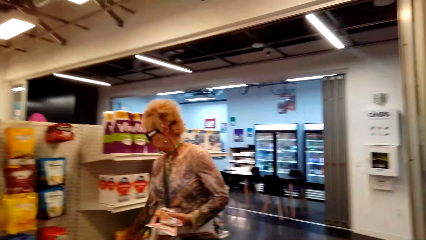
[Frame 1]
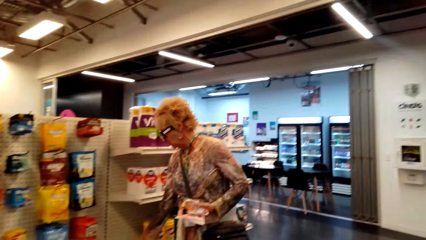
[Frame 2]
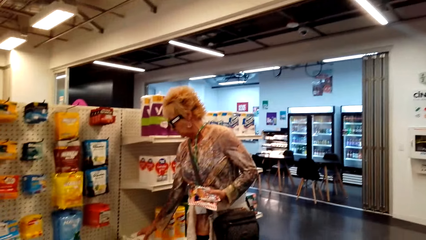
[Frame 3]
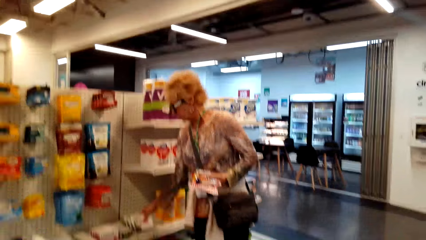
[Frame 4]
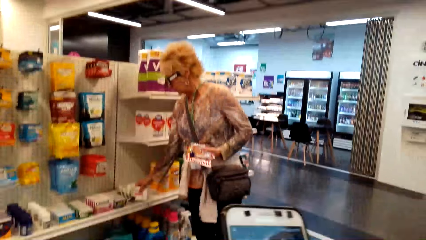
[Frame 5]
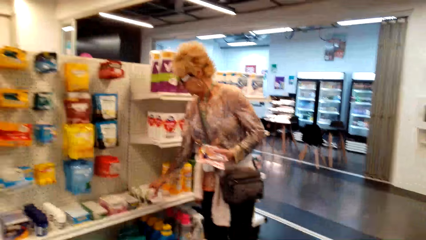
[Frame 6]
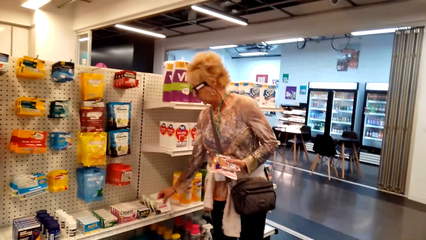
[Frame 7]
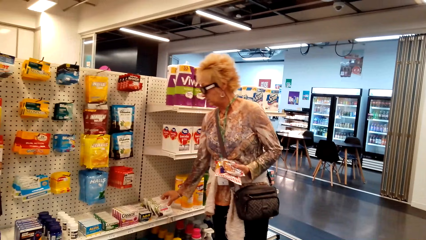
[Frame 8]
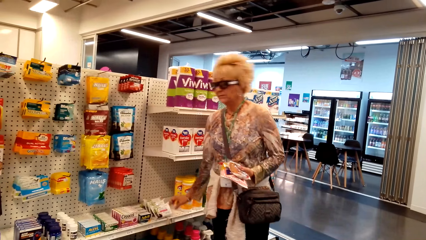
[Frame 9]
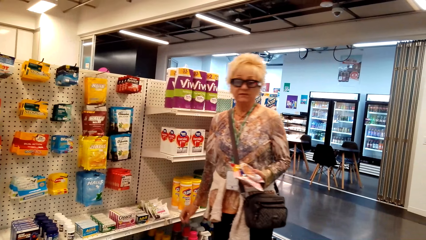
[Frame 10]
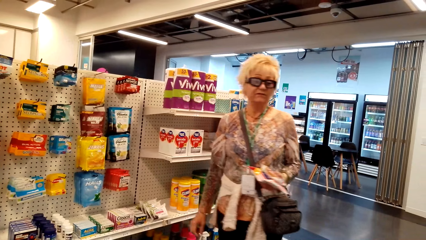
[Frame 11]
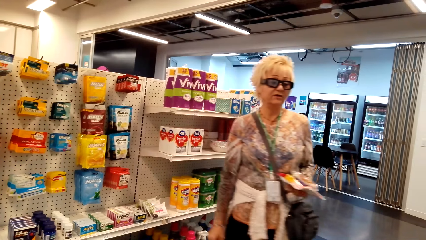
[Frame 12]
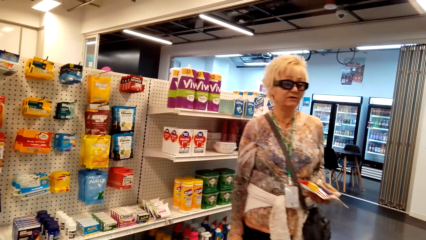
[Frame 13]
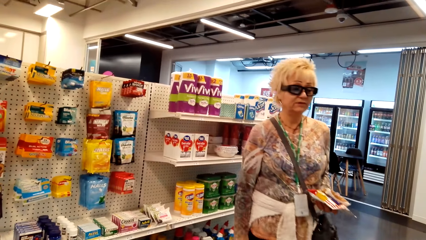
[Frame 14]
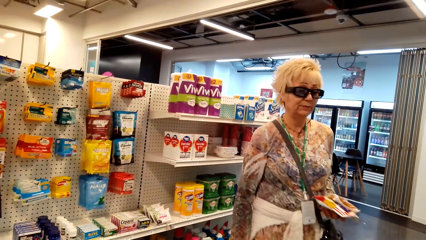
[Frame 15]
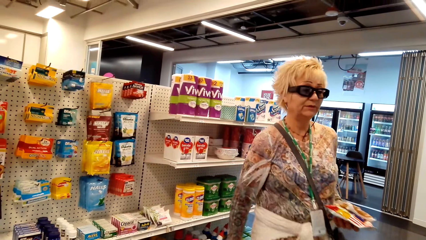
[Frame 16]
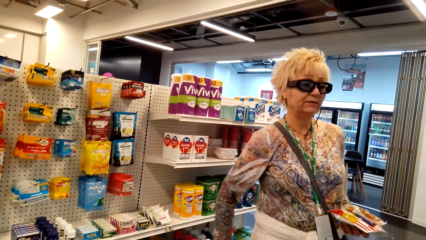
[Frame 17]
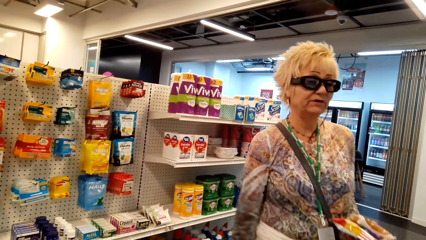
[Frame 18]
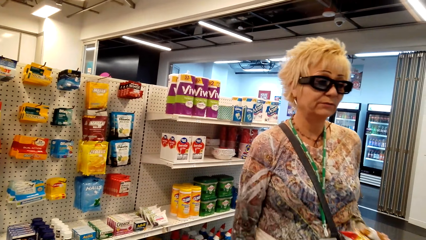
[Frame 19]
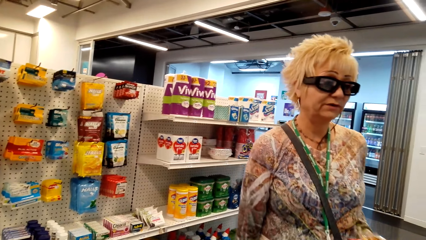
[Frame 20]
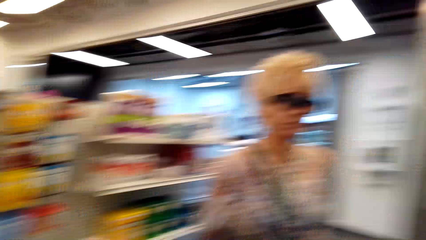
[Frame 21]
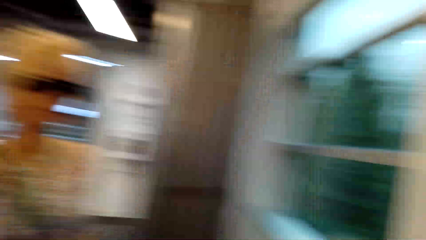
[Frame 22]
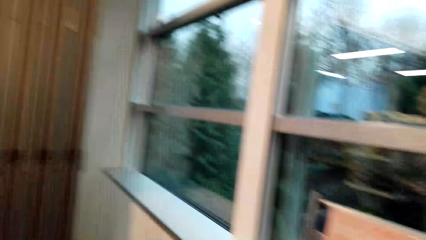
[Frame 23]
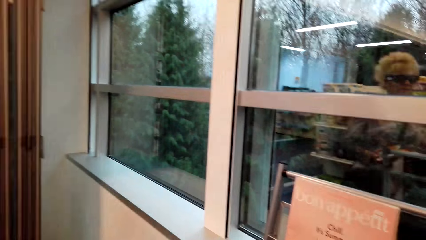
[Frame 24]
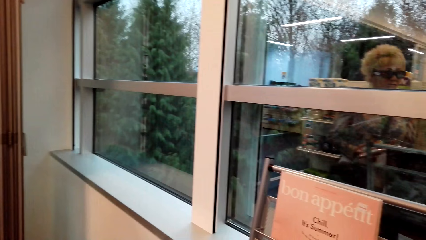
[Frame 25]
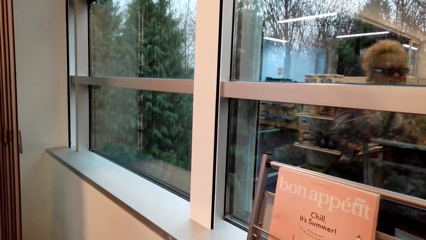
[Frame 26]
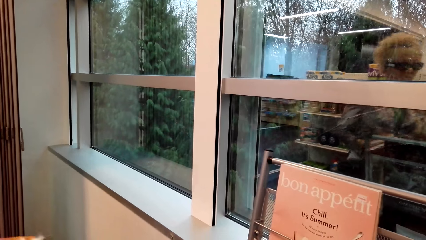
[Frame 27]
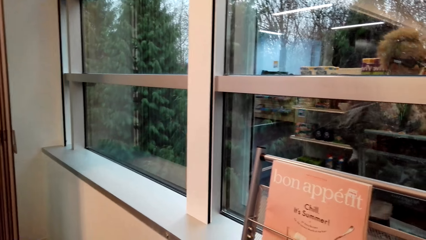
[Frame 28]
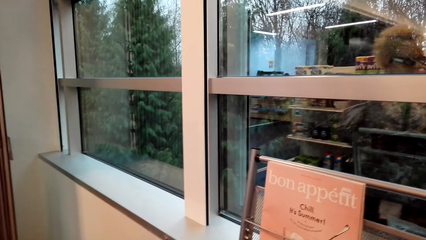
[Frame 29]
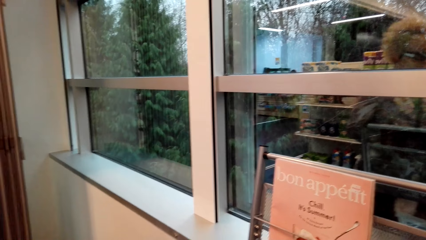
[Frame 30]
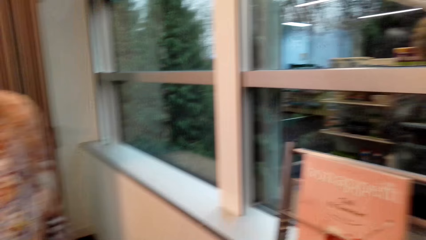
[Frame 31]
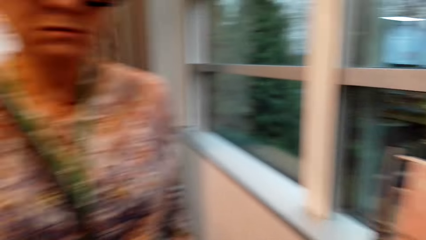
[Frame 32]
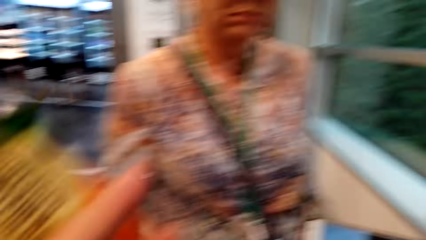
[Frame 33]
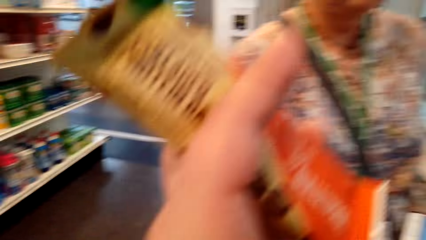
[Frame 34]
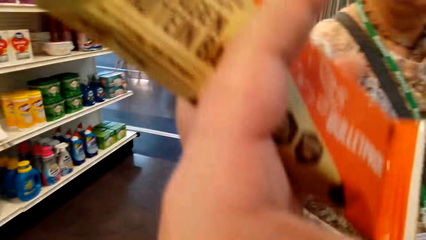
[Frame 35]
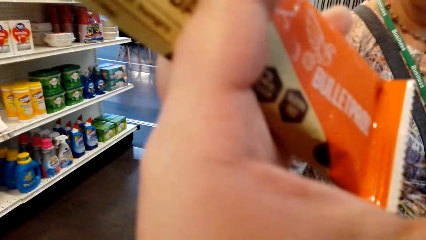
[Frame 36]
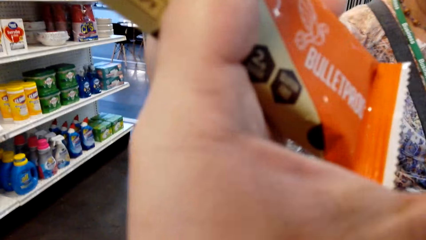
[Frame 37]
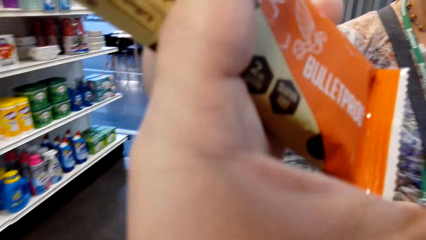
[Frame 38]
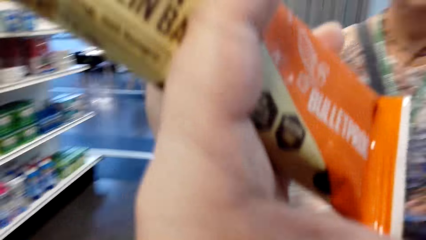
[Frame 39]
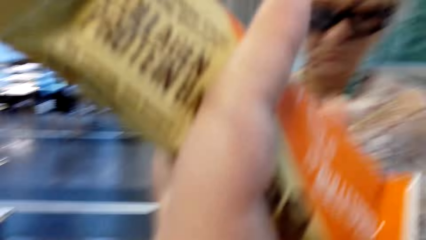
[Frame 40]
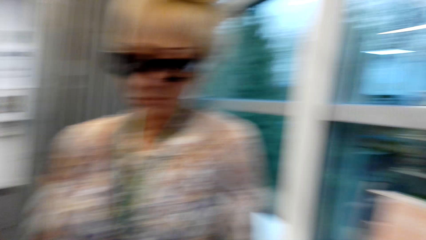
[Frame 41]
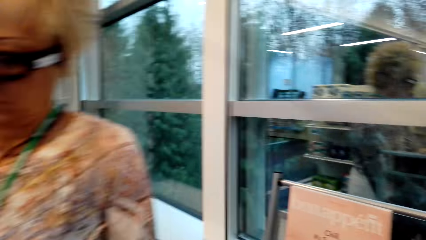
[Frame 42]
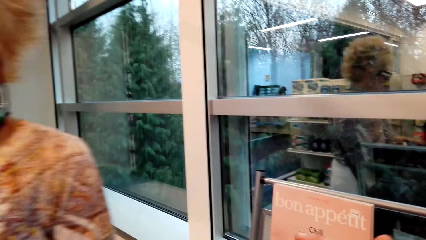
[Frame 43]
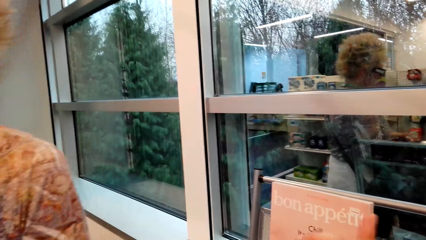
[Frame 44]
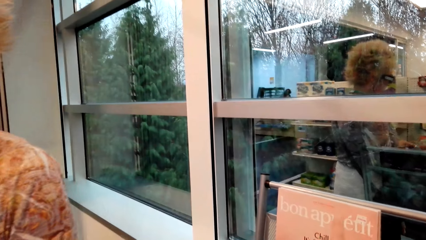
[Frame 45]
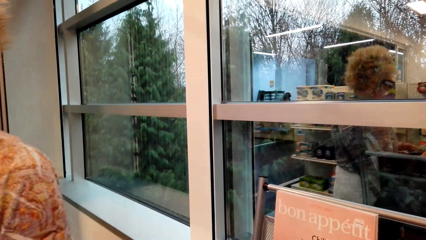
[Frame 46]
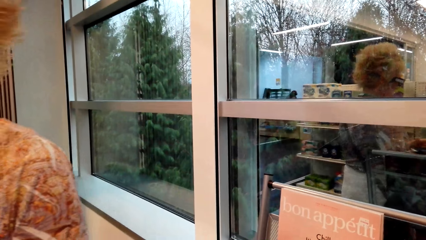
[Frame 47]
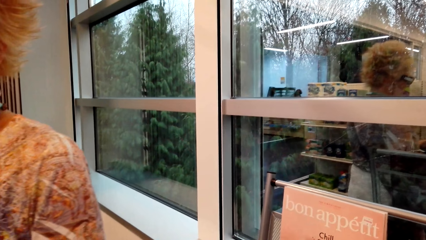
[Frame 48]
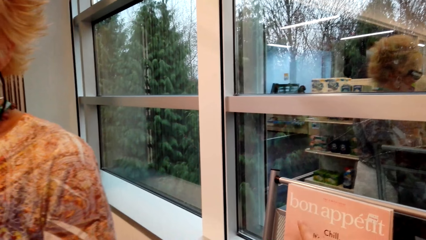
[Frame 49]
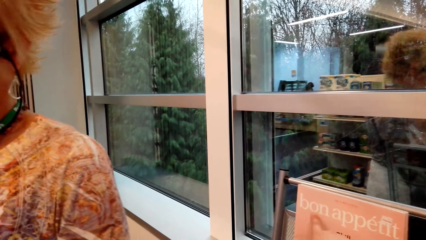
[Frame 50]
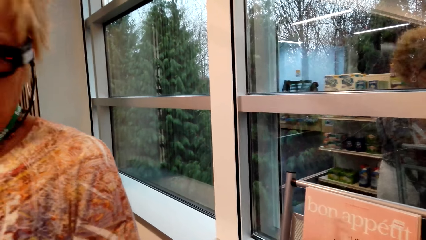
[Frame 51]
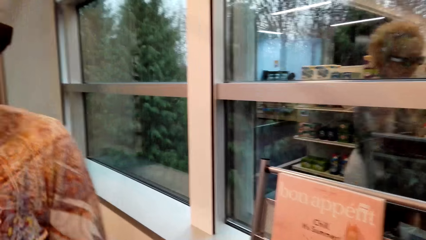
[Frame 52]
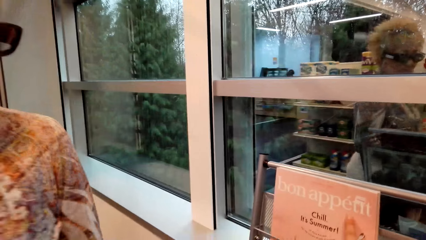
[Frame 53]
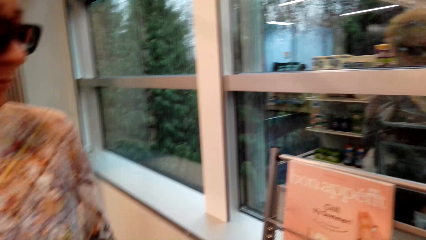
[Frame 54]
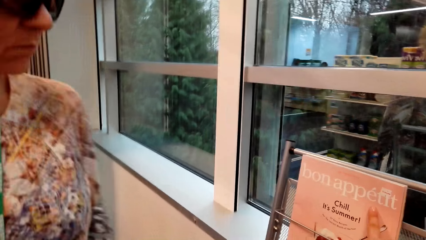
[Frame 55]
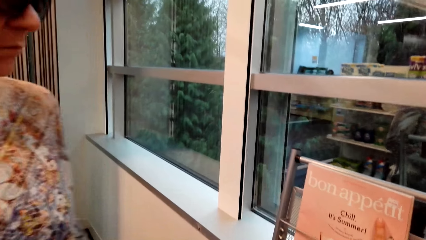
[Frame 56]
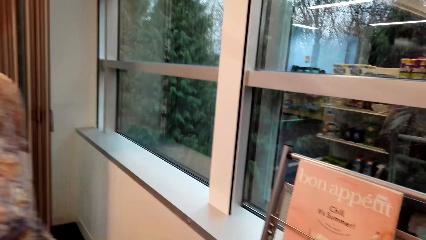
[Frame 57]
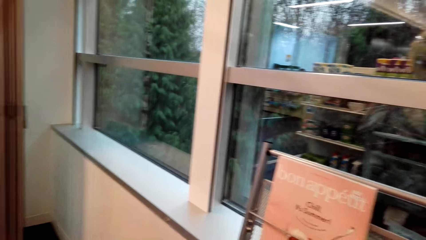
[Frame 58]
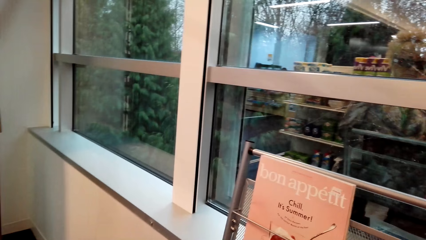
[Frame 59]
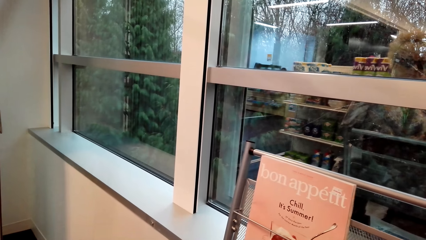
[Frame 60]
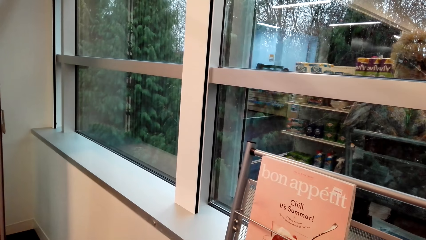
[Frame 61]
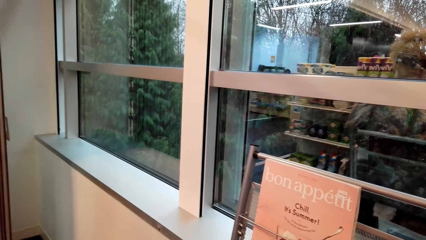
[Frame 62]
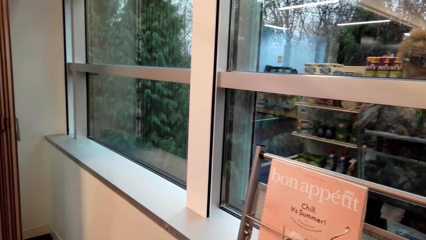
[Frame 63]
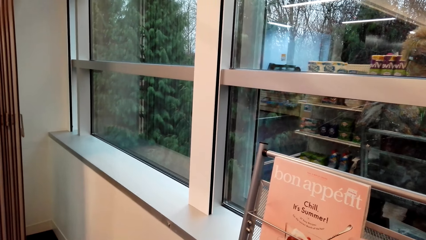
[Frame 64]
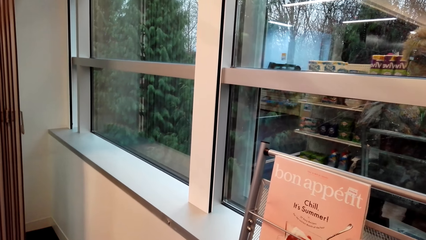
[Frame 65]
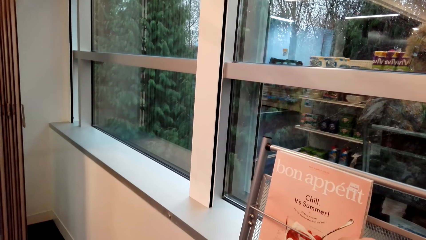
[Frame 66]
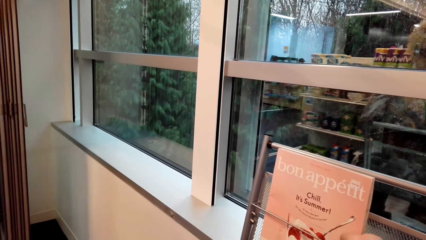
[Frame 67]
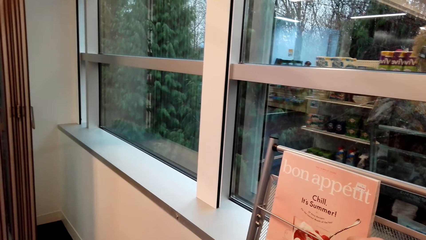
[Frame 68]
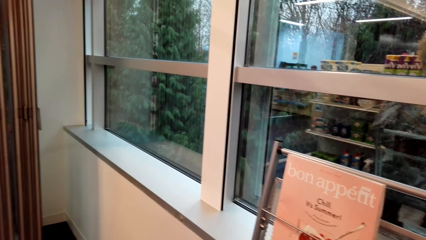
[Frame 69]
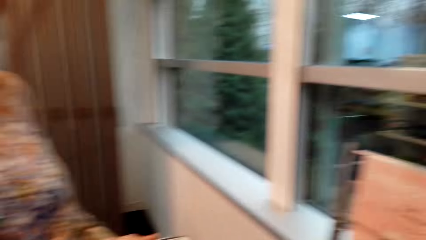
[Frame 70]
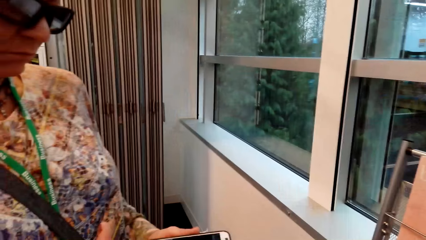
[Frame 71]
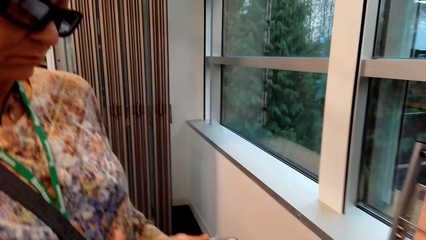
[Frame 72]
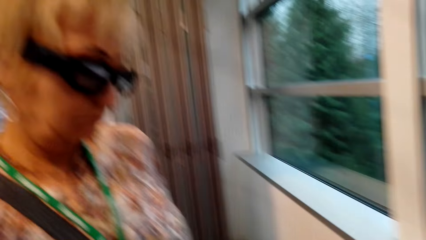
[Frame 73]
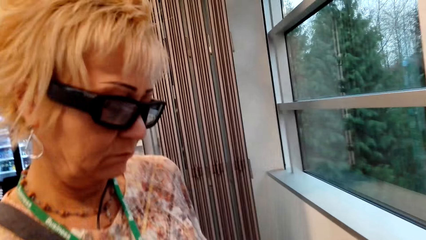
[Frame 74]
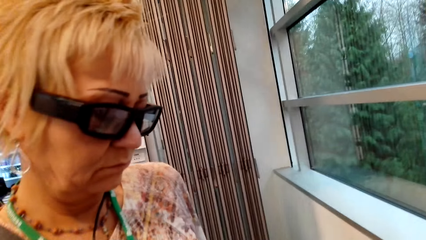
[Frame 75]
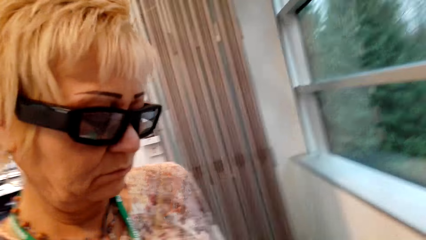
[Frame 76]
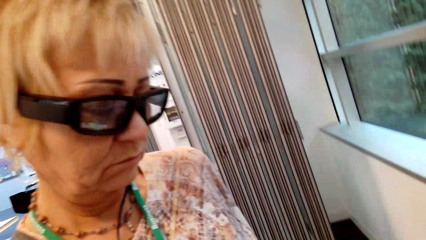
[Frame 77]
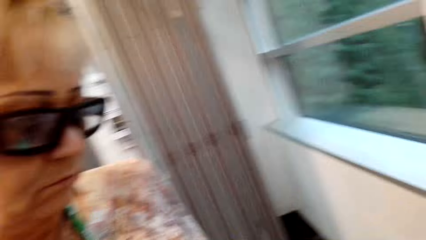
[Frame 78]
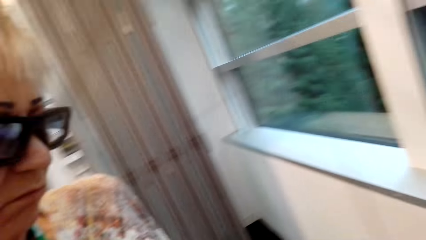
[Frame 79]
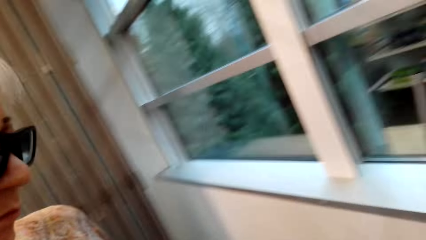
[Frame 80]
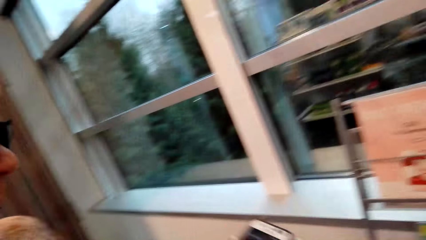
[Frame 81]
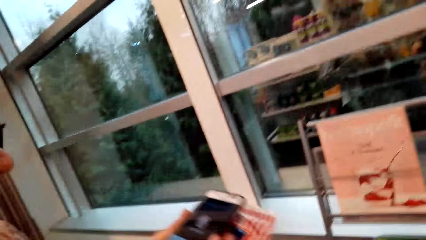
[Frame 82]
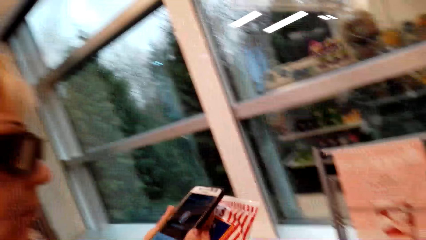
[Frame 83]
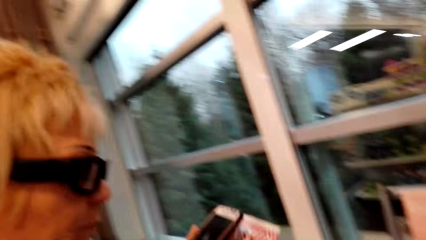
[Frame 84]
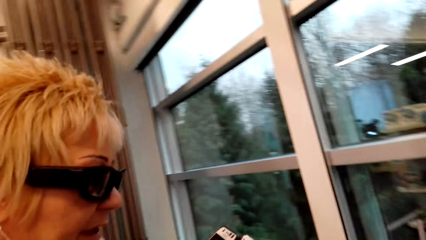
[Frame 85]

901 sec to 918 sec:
A lady returns an item on the shelf. The camera wearer dialogues with the lady. They show a packet of something to the lady. They point a magazine at the shelf.
